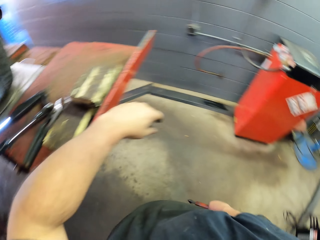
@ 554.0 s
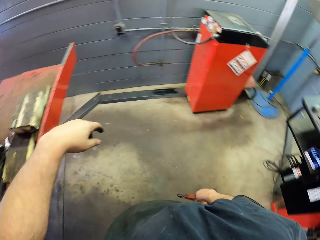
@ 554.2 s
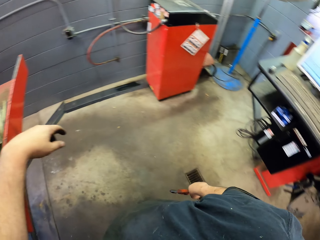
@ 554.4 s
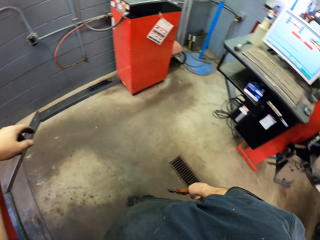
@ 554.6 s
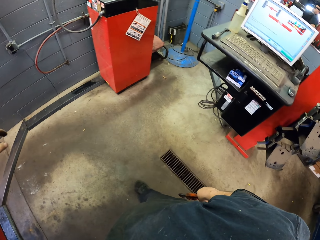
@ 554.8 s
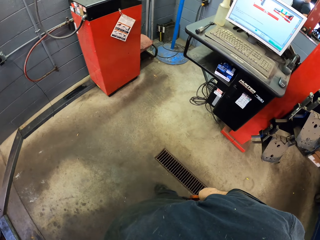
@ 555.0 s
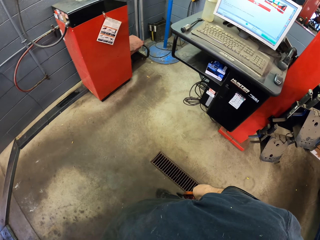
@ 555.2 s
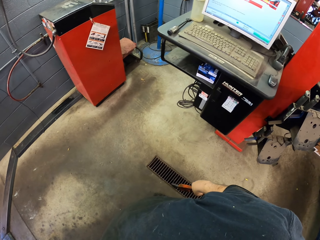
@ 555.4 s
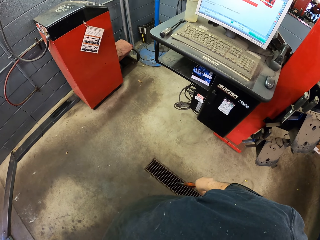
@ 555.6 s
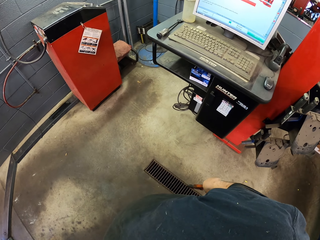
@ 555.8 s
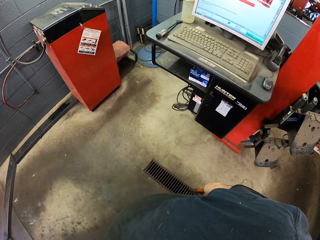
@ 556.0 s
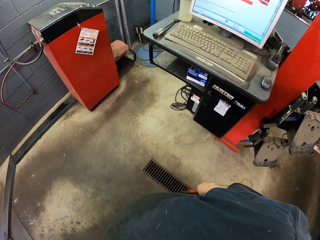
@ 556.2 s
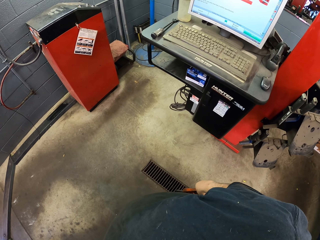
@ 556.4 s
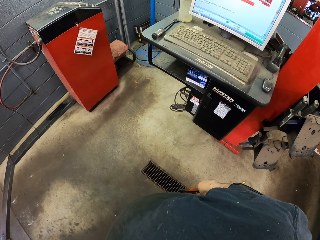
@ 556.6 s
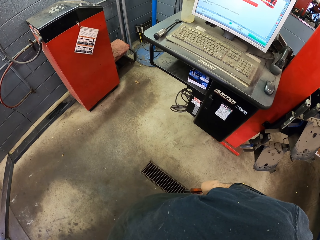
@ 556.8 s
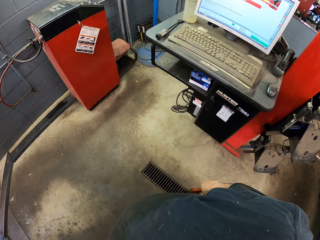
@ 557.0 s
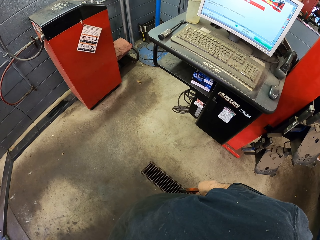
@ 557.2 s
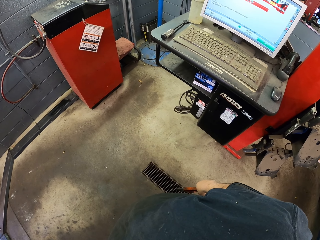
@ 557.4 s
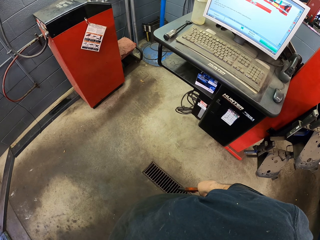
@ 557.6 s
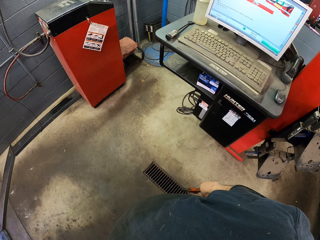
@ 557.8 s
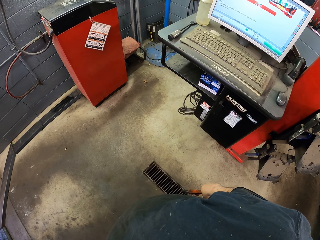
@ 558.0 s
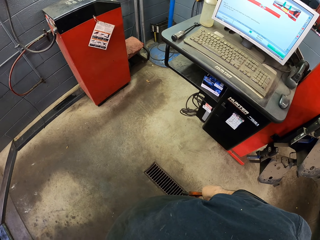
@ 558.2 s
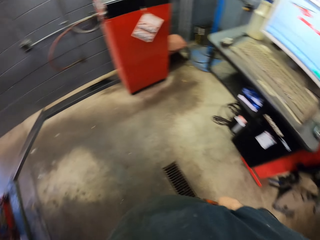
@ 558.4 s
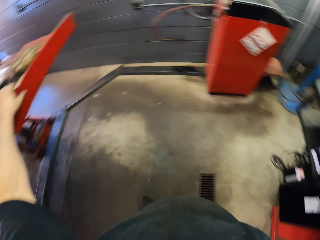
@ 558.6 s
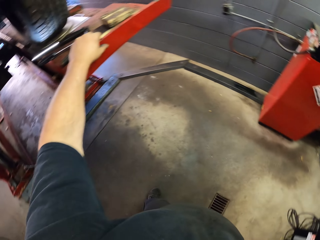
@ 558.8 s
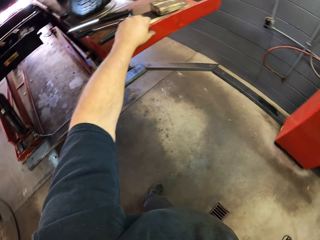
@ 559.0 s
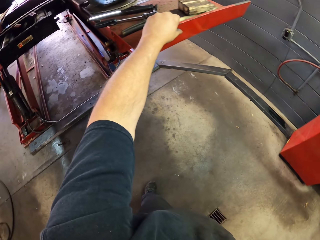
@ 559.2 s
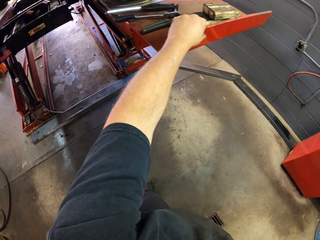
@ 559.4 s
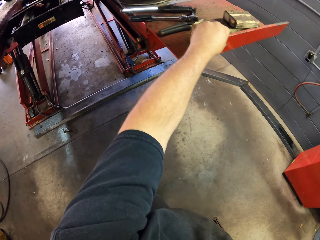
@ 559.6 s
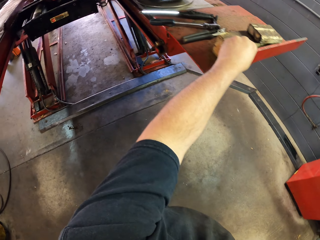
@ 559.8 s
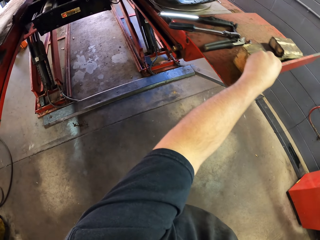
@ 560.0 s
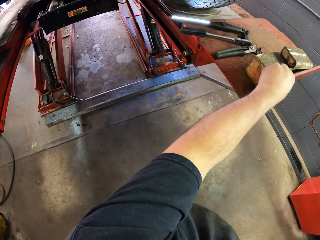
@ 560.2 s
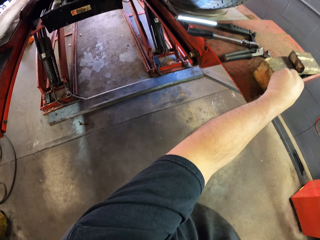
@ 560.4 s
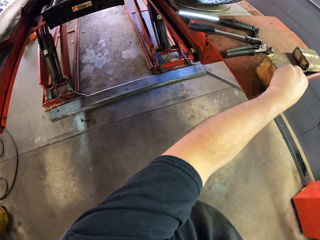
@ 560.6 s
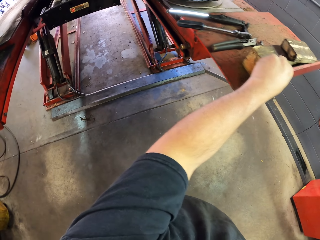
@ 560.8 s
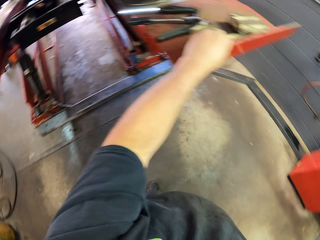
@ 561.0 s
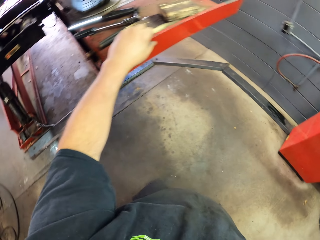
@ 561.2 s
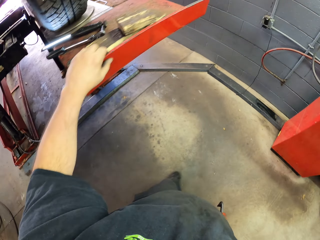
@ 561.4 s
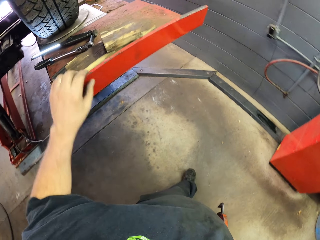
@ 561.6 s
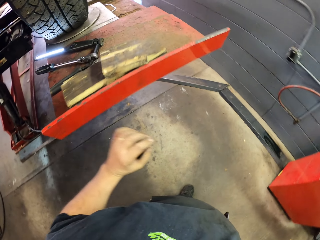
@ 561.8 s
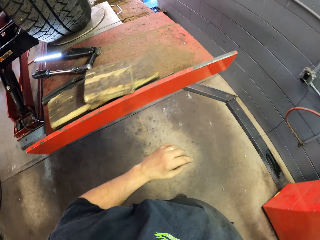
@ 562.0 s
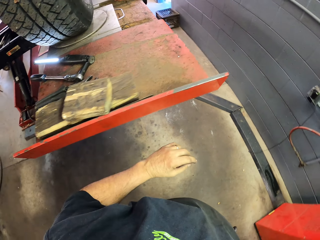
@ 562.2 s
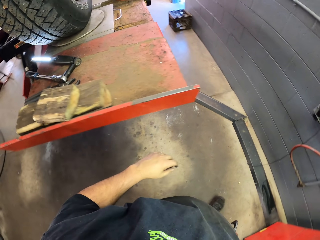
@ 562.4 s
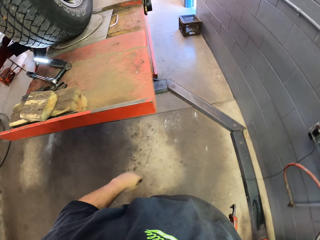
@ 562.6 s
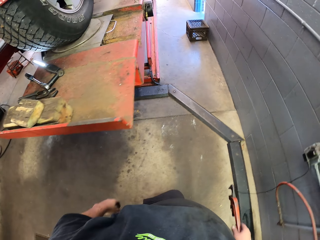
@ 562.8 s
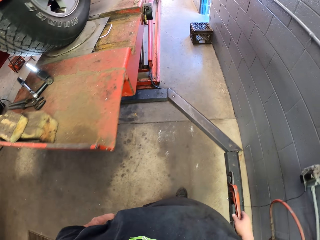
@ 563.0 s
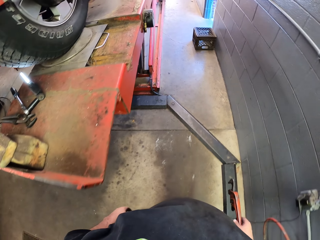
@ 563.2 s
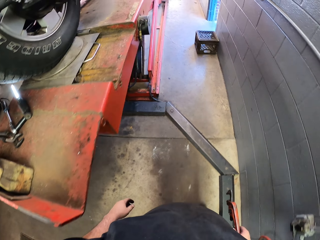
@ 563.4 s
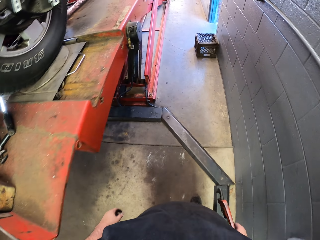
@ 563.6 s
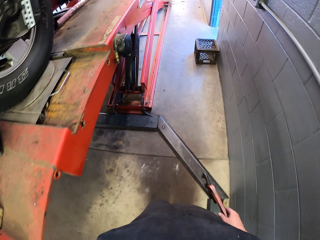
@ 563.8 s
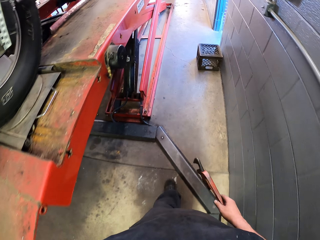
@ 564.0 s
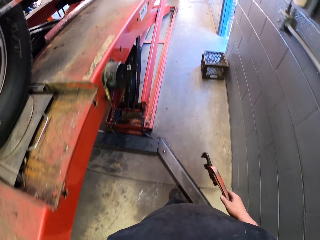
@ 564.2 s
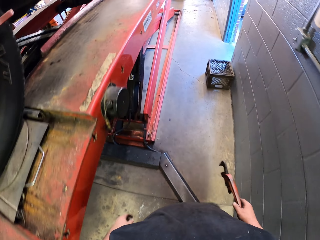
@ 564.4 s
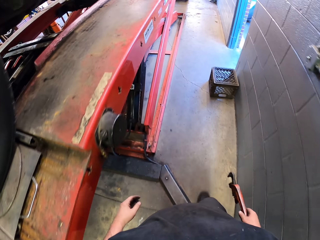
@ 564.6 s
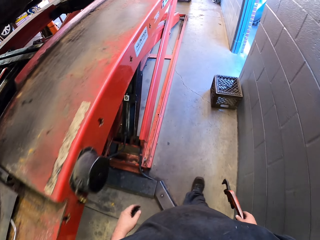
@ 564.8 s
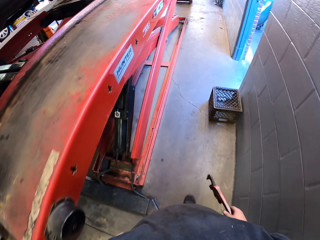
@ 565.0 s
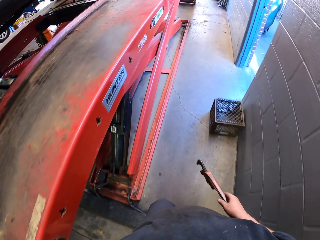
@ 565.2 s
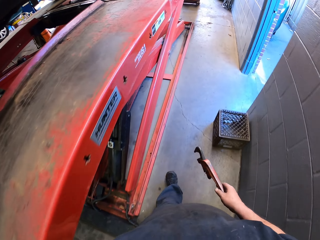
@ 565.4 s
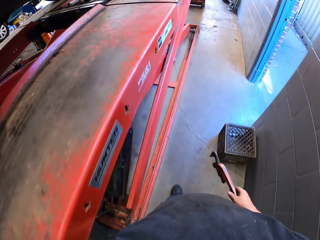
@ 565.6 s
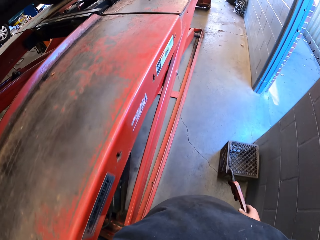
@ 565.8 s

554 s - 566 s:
The camera wearer walks around the garage. They look at the computer, look at the car garage lift, and move around the garage.

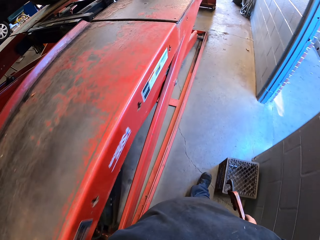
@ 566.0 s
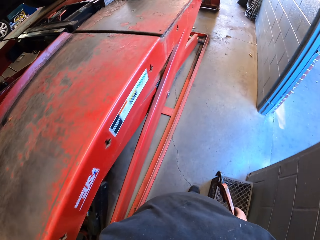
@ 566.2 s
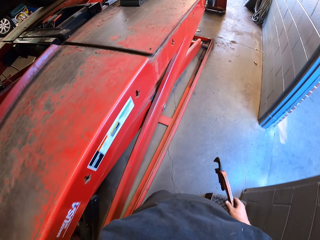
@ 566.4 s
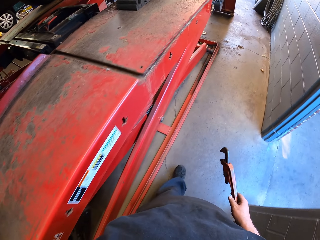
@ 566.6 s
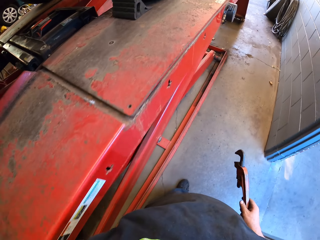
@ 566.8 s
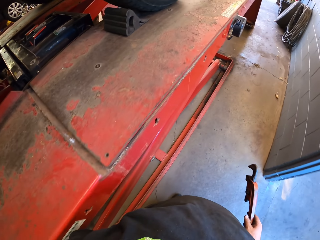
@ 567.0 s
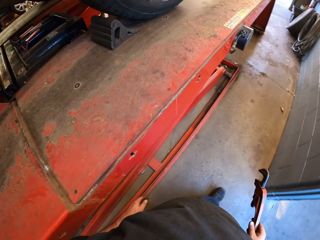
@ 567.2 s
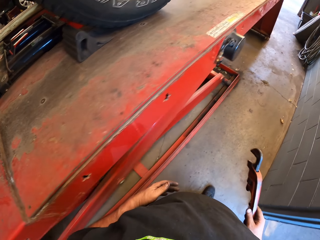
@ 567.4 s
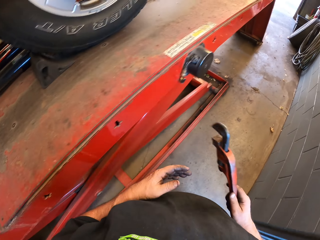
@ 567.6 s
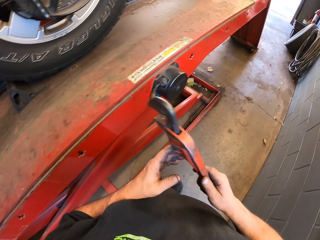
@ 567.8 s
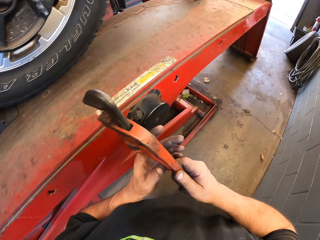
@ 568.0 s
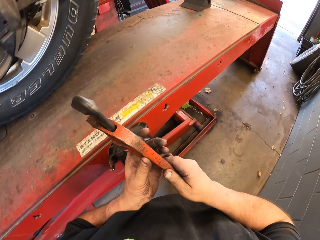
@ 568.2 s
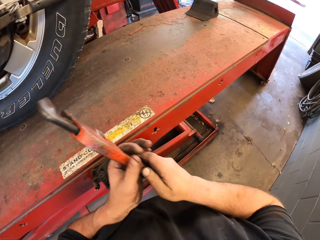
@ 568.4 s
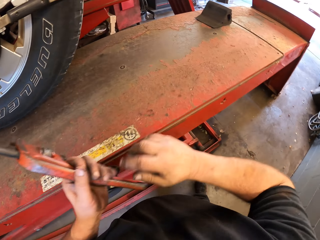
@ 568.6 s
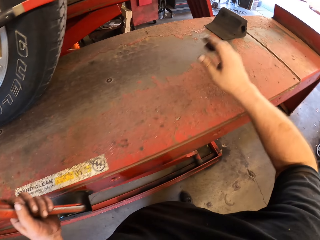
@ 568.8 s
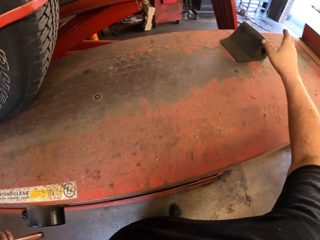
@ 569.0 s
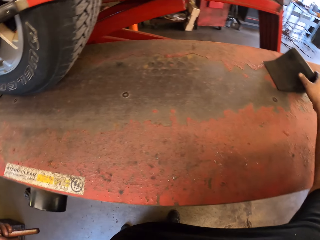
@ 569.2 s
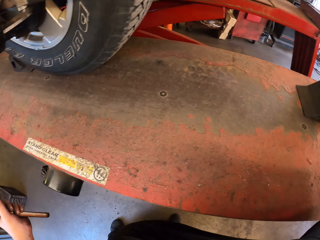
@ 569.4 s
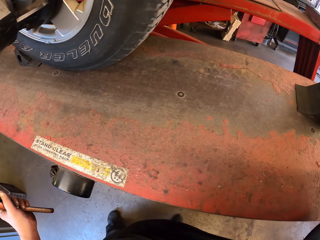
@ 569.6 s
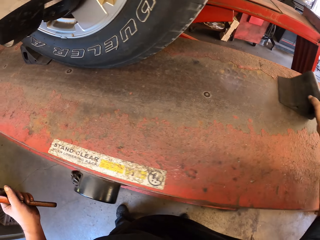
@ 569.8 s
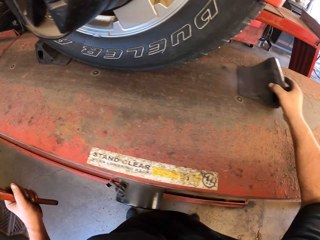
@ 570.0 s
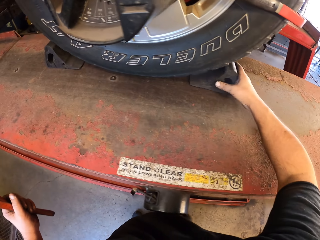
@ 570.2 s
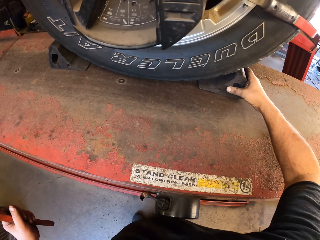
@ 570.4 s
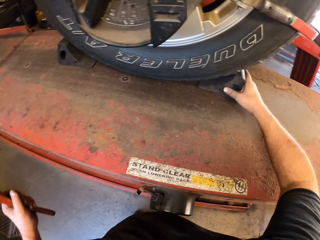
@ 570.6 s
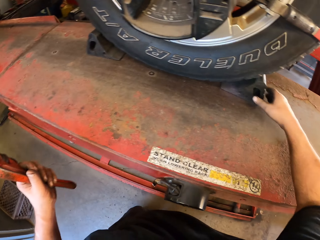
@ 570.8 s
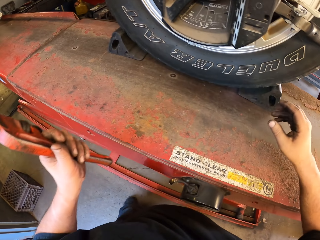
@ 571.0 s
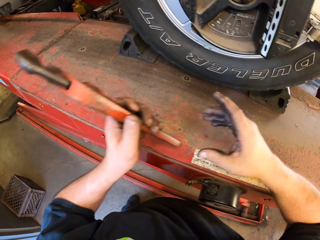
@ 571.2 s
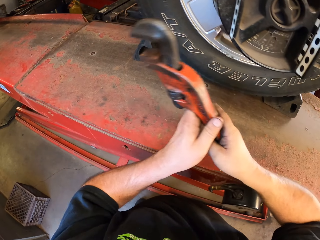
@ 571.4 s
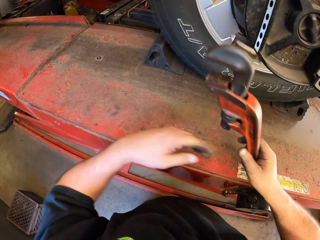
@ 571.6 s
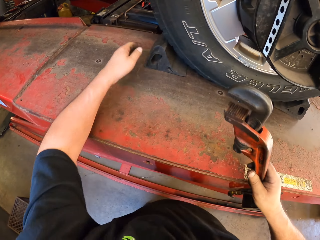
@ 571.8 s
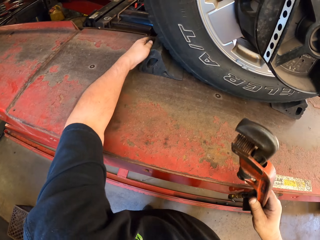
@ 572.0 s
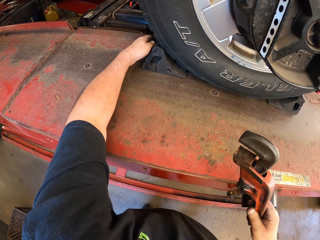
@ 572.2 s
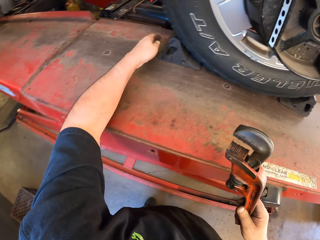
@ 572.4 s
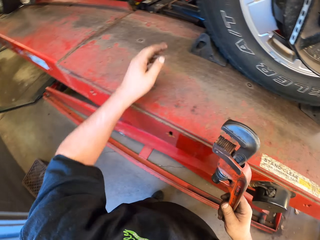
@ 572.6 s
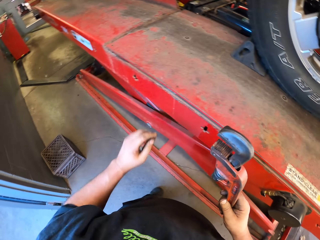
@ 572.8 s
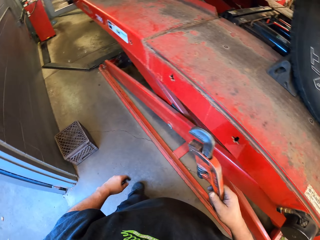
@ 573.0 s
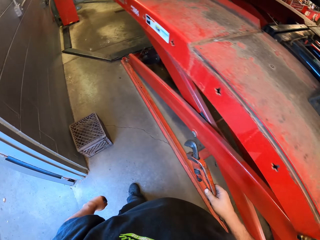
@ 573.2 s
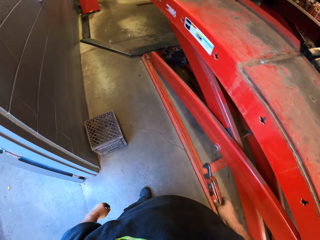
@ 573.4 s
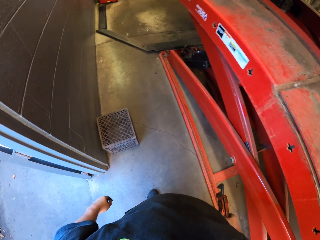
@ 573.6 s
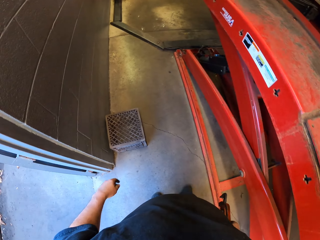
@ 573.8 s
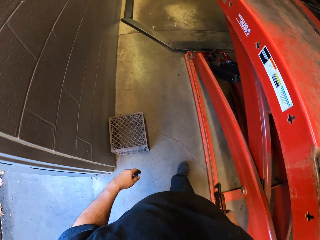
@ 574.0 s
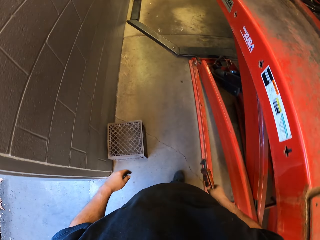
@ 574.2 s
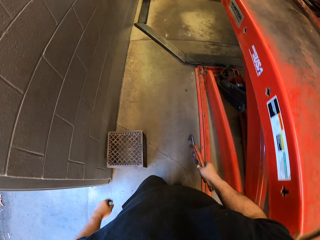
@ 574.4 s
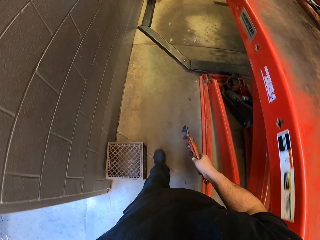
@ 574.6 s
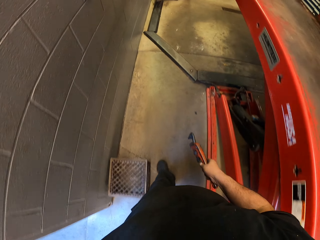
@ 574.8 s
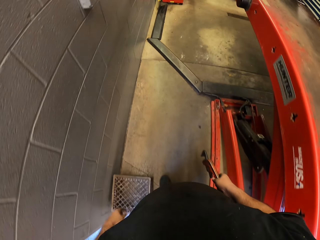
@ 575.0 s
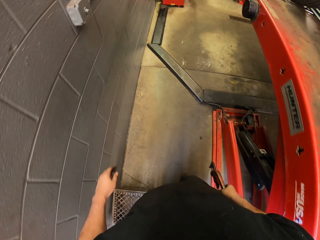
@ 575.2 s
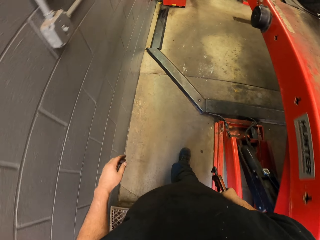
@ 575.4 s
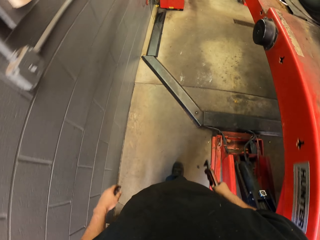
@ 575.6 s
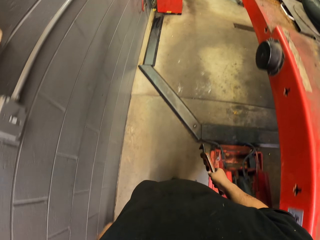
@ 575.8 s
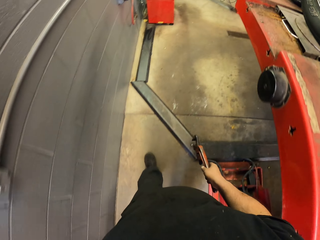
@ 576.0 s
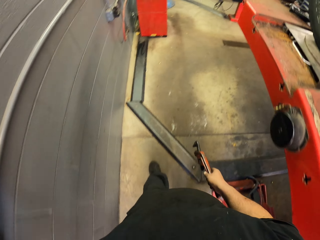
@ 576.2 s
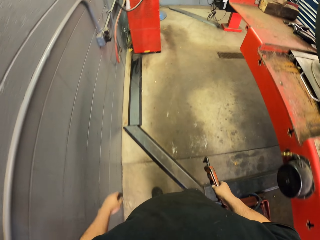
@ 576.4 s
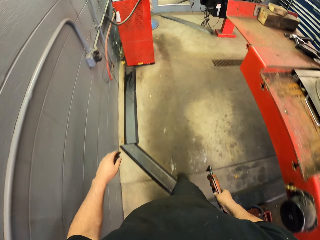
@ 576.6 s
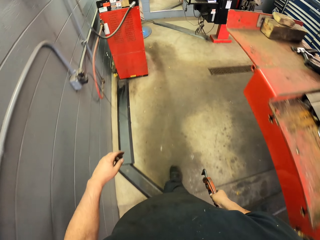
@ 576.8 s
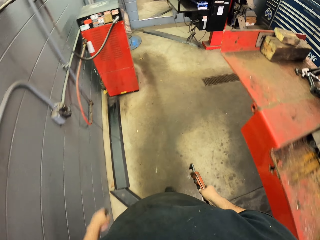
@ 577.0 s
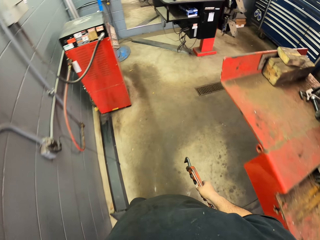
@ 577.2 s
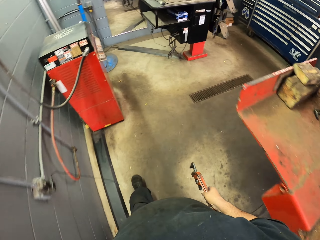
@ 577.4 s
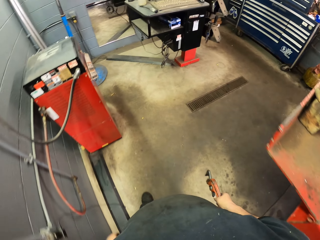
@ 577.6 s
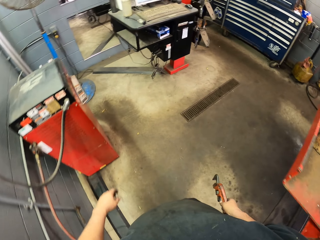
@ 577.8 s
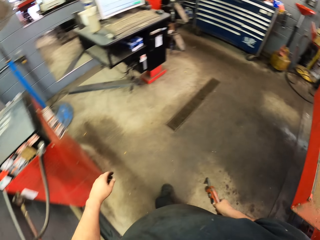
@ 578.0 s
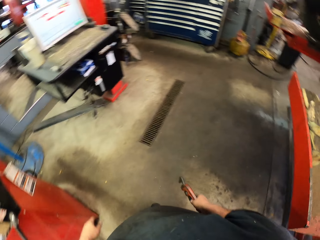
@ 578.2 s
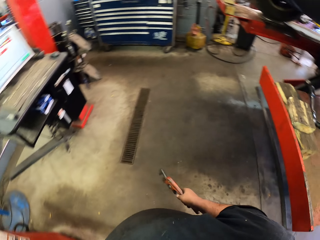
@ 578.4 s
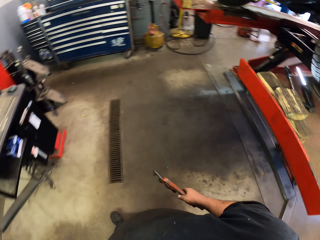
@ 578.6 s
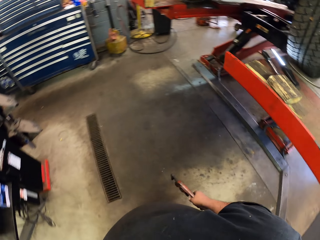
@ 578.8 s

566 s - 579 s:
The camera wearer touches the wrench with the other hand. They pick up the wheel chocks, push the wheel car holder, and put the wheel chocks on the tire. They touch the wrench with the other hand, push the wheel car holder, and move around the garage.
